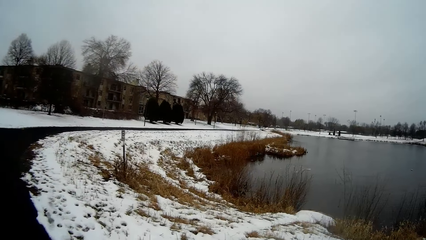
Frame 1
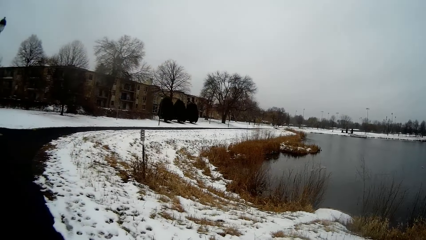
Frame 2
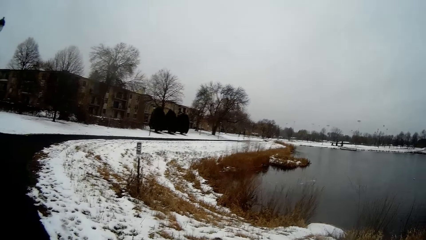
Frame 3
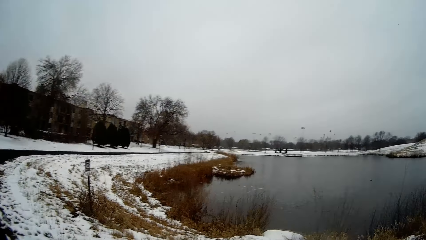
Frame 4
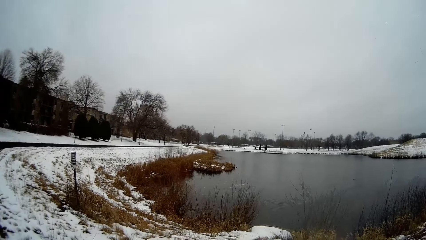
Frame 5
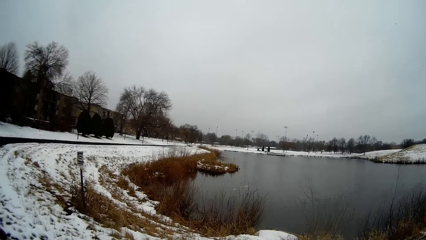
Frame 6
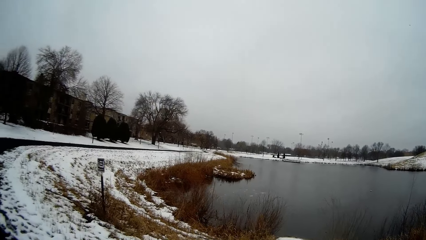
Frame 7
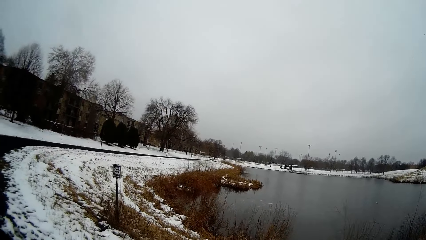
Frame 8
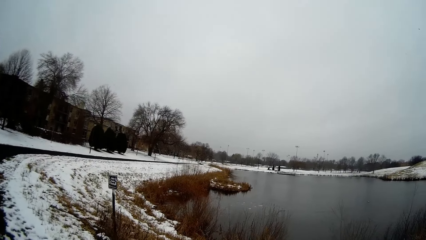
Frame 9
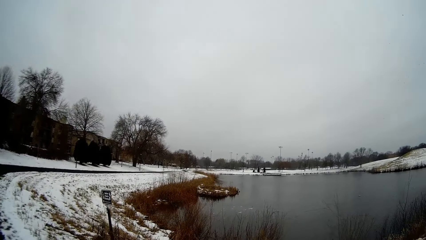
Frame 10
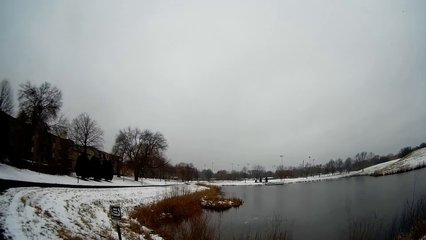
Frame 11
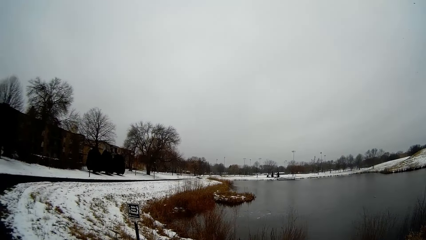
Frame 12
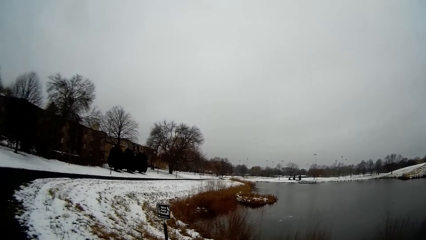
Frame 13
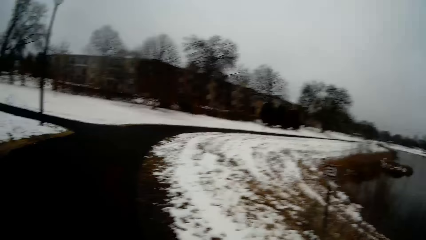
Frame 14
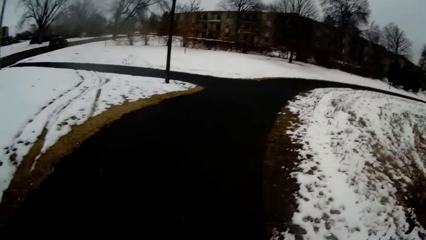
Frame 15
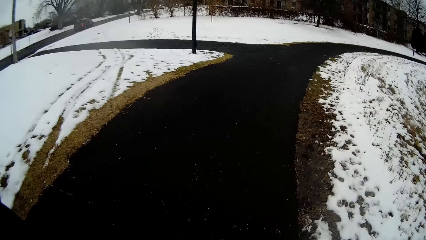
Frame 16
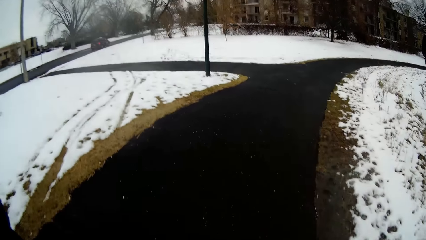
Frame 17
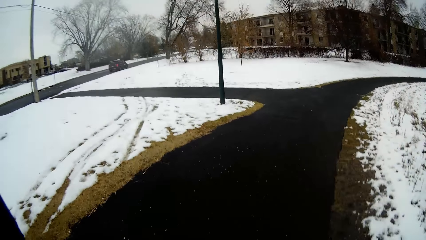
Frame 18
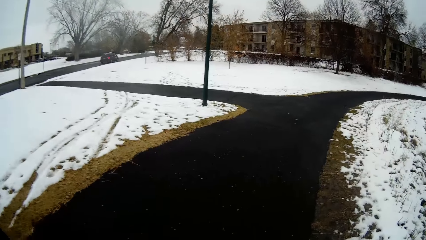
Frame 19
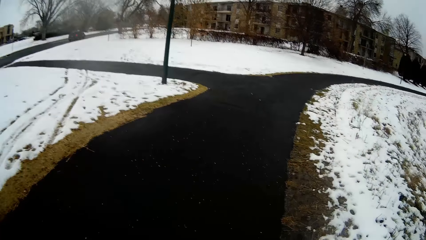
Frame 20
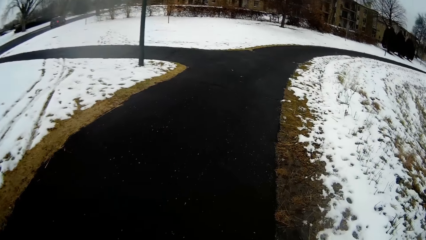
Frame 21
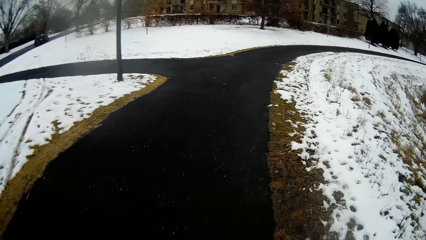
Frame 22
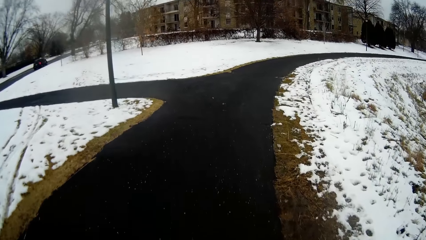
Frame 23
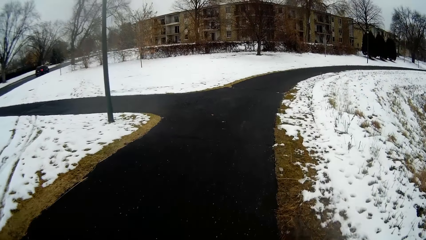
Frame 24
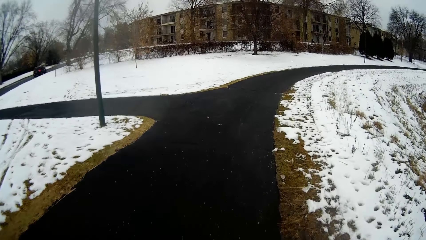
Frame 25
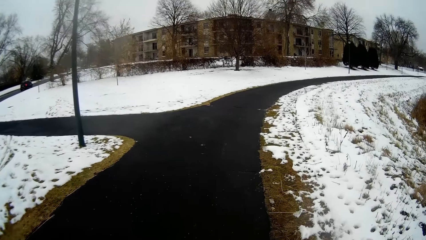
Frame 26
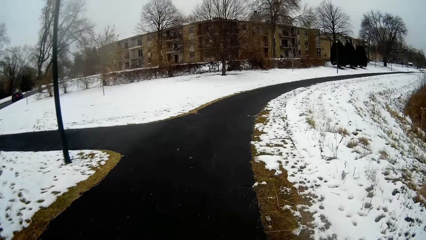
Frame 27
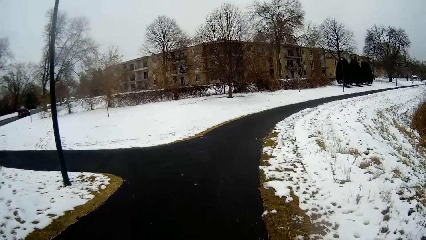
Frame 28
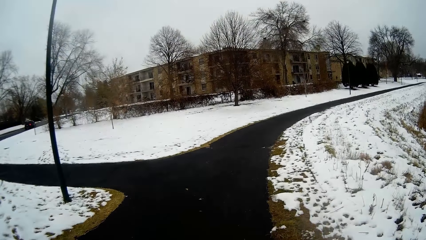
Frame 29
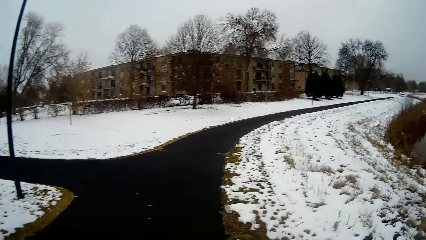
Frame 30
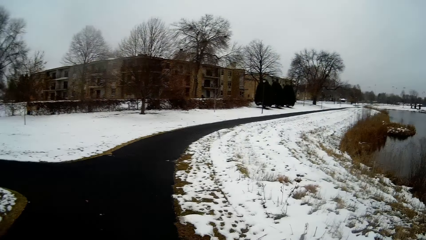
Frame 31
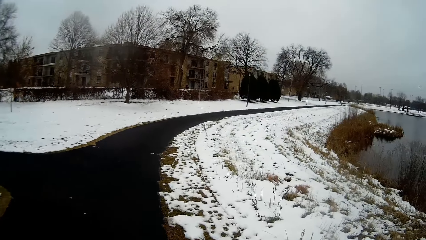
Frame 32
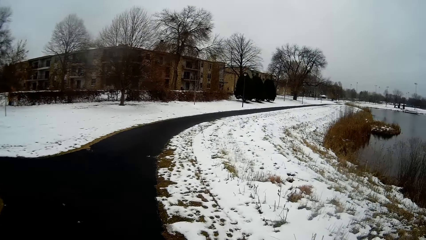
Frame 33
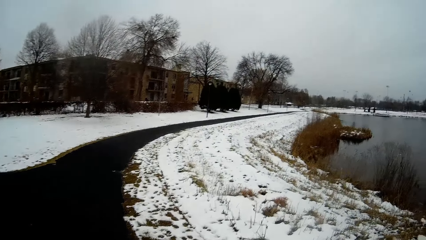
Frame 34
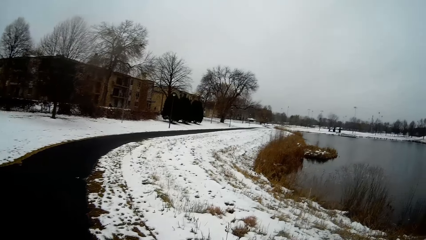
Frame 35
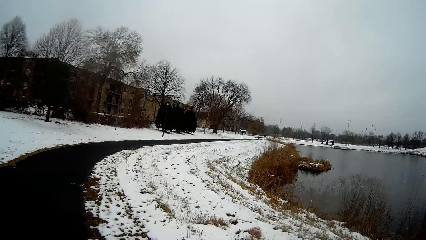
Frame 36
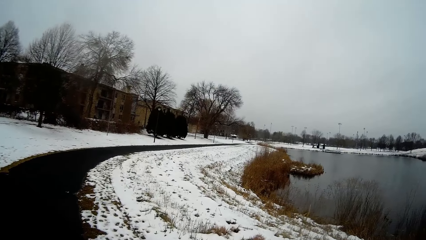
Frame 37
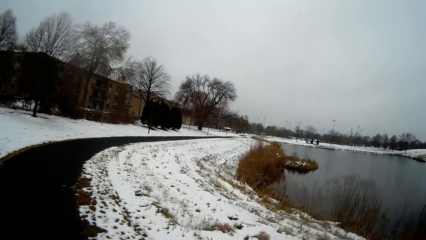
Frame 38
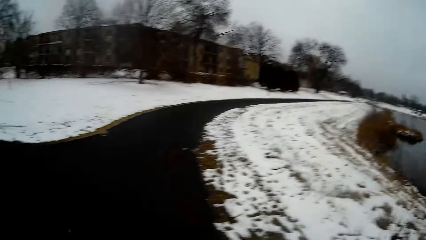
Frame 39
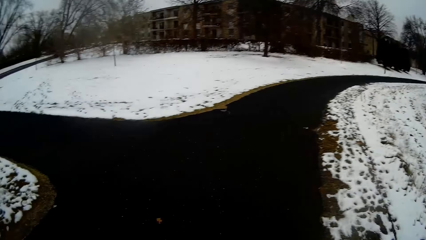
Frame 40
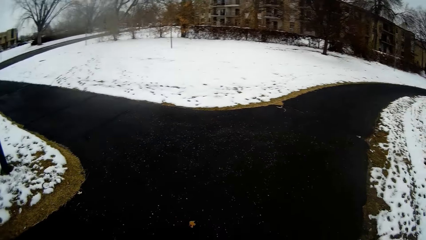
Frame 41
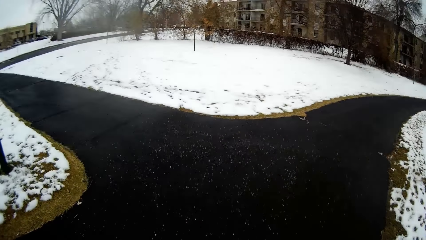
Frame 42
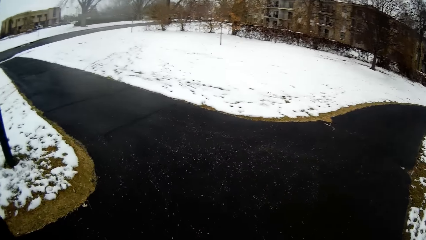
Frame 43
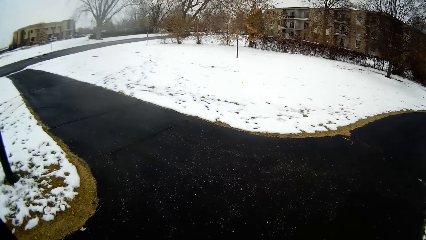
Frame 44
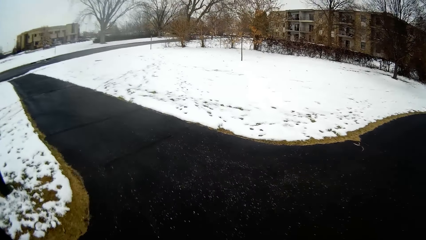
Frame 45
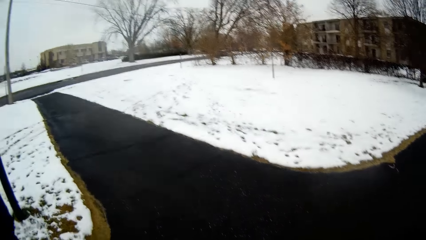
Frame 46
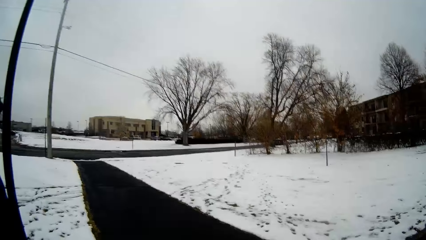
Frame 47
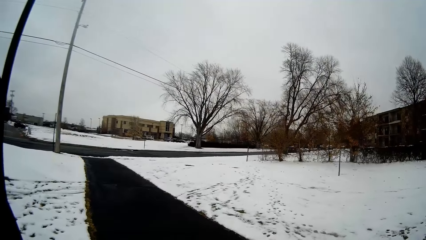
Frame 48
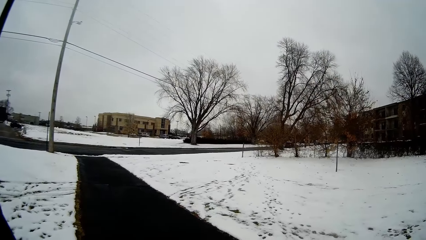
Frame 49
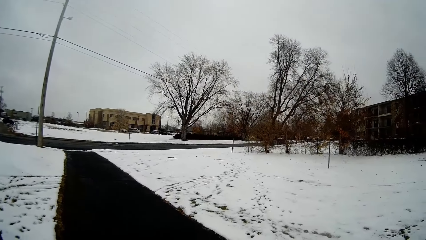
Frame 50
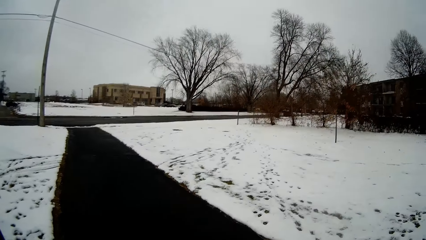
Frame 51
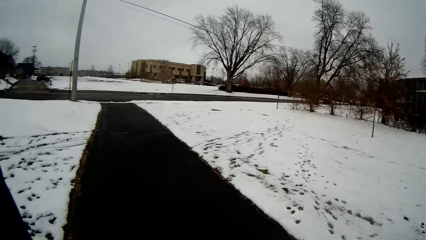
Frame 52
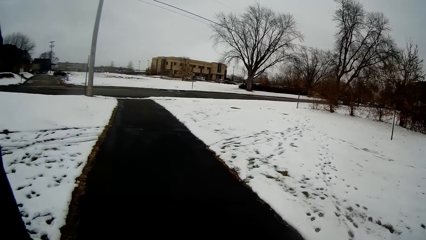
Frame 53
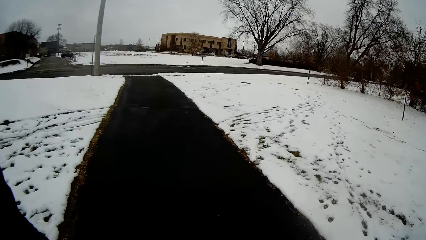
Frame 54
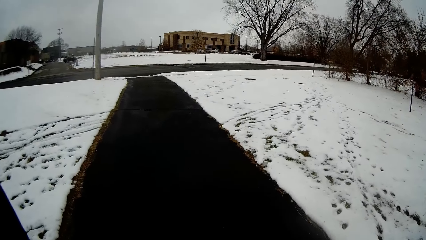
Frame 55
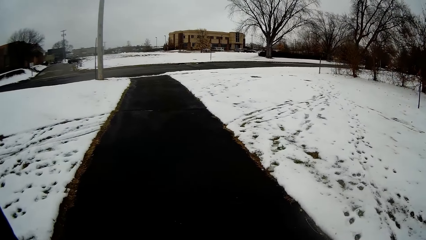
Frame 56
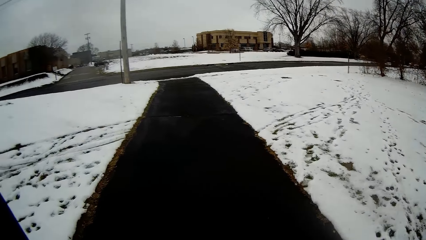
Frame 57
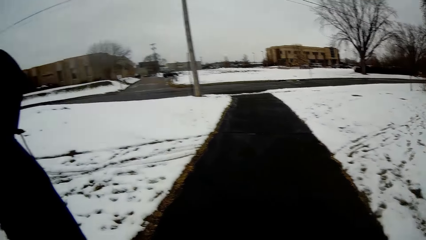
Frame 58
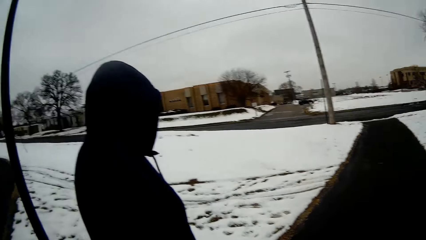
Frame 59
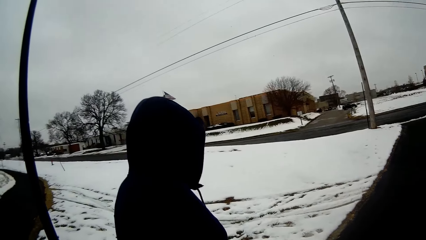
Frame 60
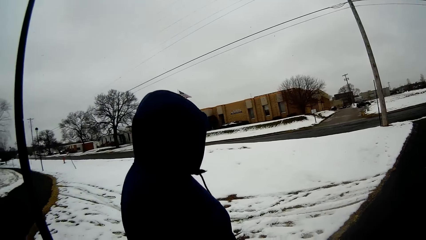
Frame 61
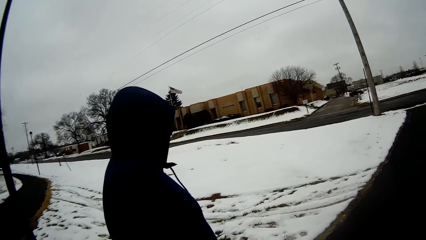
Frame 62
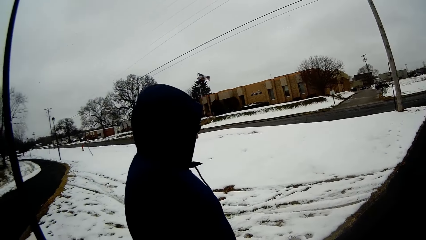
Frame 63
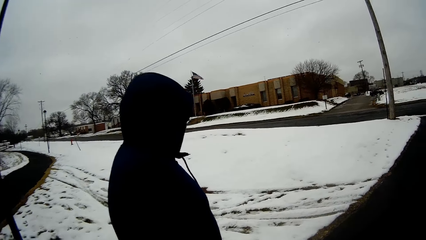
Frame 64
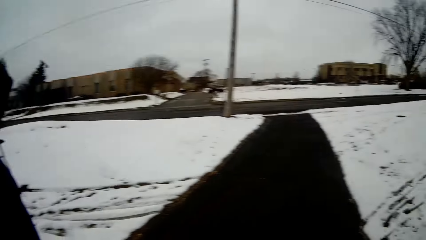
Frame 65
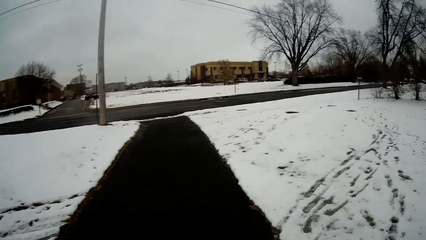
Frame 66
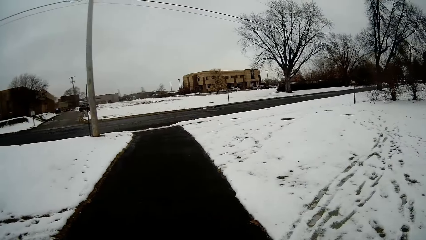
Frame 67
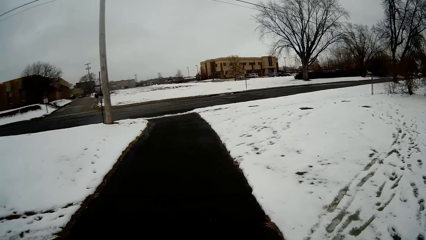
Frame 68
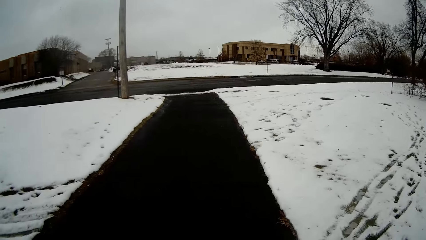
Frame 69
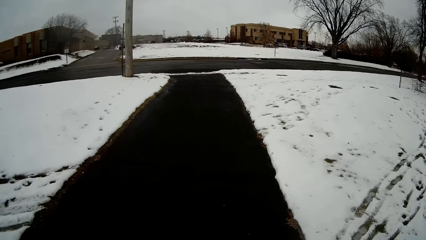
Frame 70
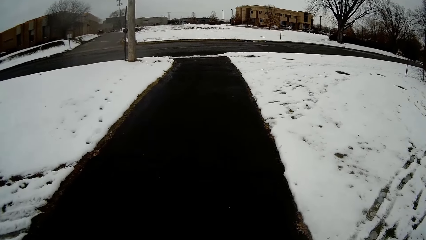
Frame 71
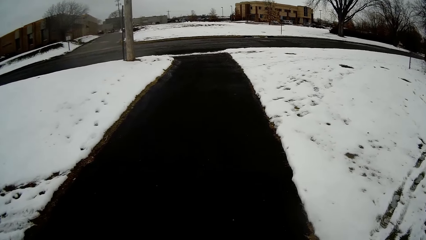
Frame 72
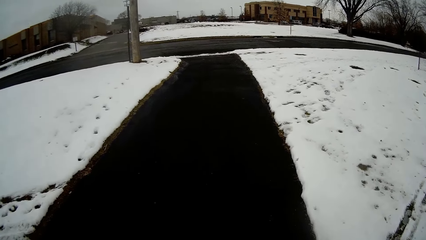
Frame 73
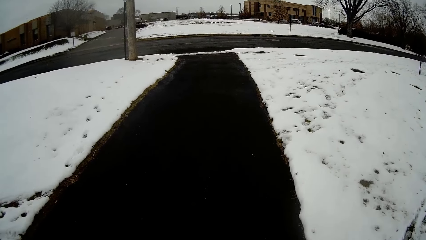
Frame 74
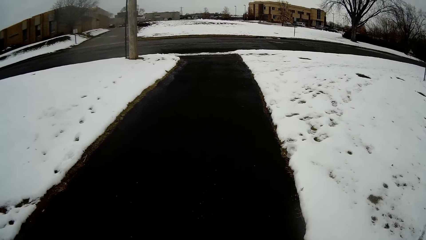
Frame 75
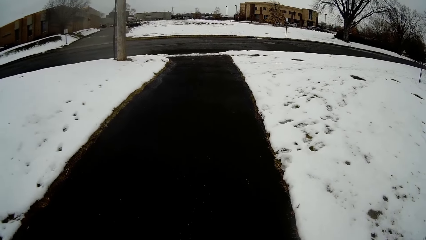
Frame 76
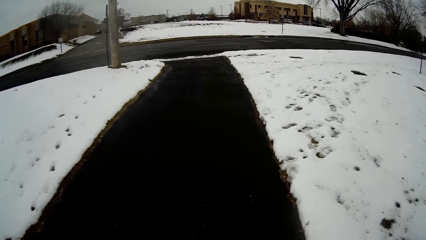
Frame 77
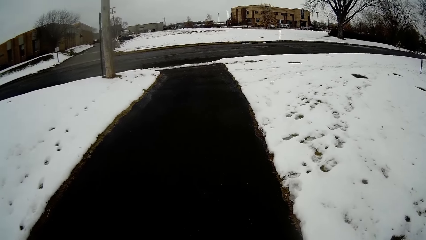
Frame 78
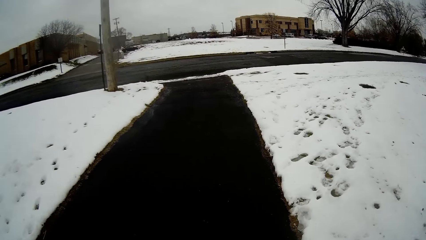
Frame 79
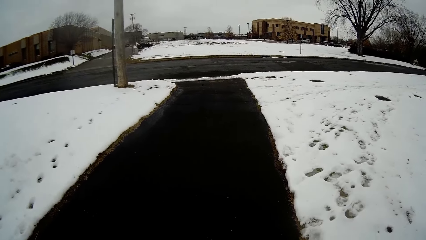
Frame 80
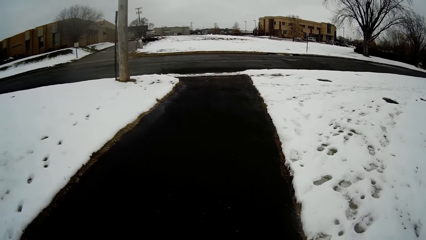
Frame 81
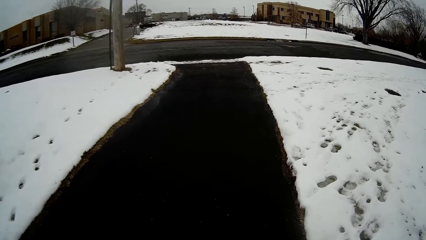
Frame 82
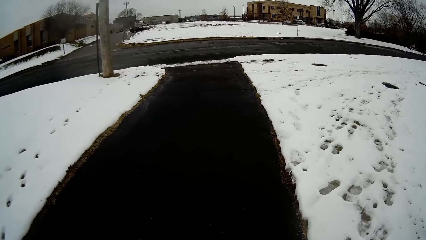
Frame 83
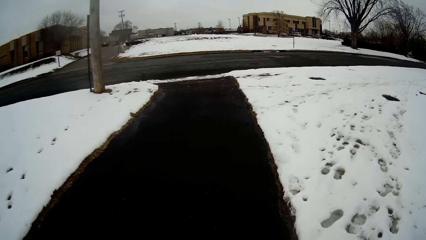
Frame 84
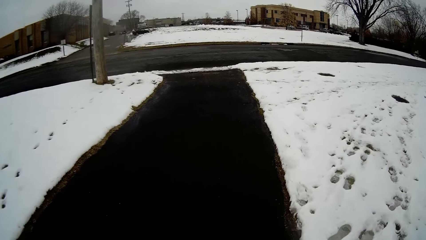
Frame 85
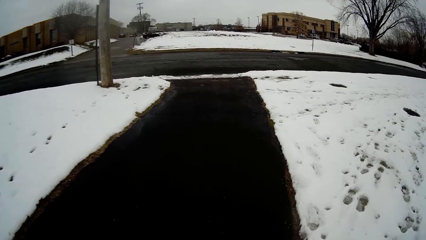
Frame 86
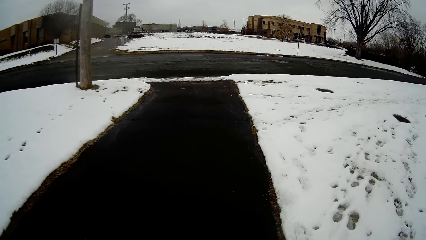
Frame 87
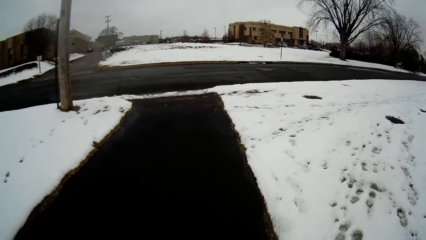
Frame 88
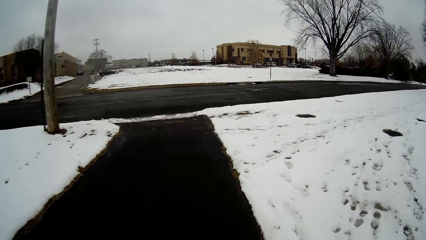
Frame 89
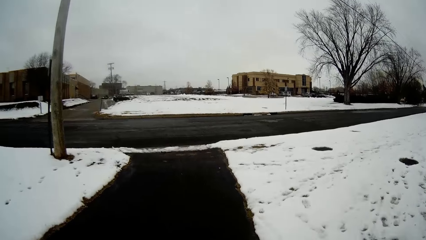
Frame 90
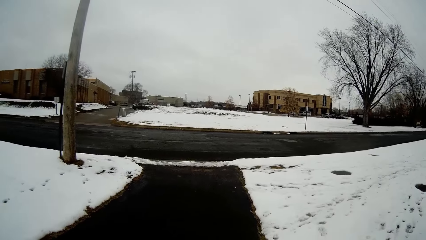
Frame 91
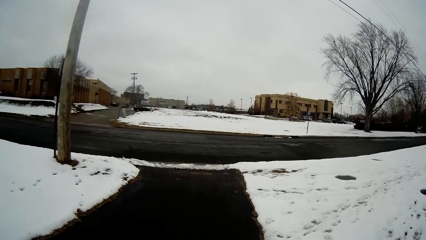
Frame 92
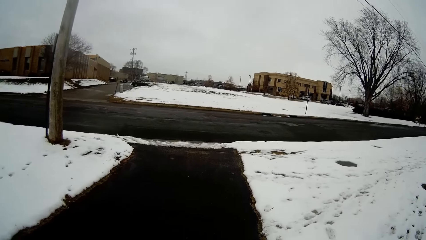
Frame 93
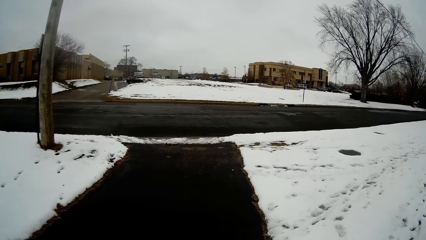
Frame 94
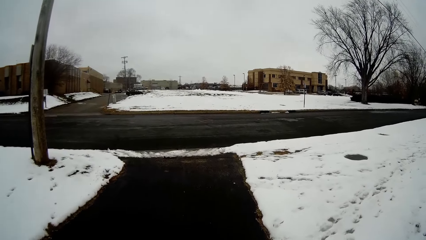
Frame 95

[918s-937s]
The camera wearer looks around. A person walks beside the camera wearer. The camera wearer walks around.
